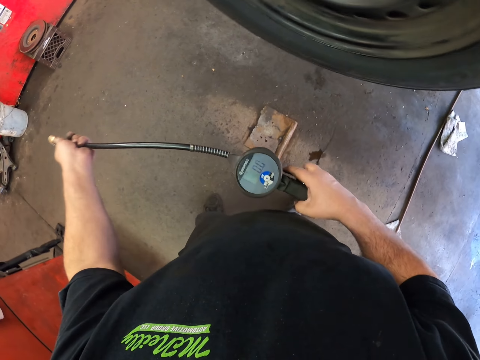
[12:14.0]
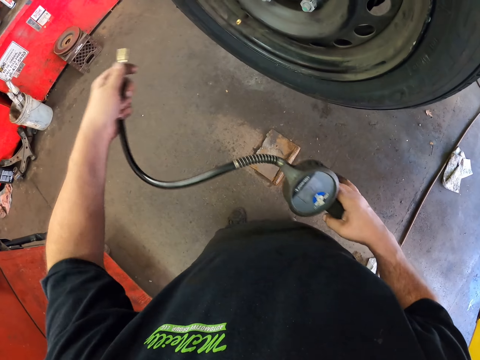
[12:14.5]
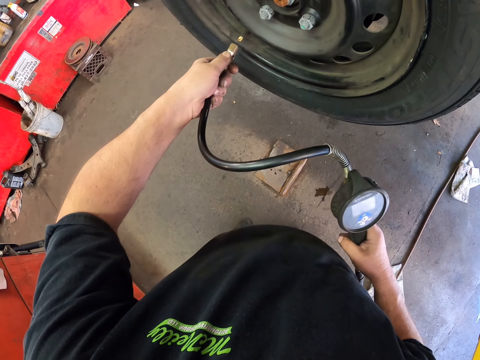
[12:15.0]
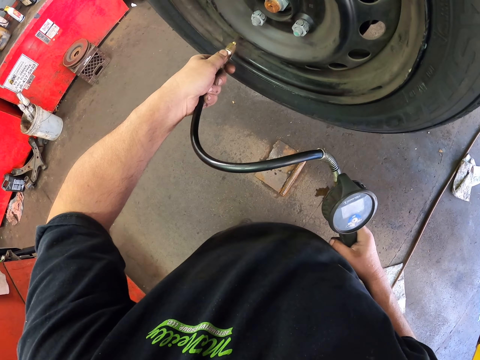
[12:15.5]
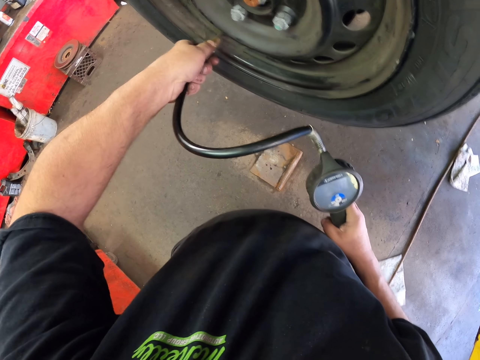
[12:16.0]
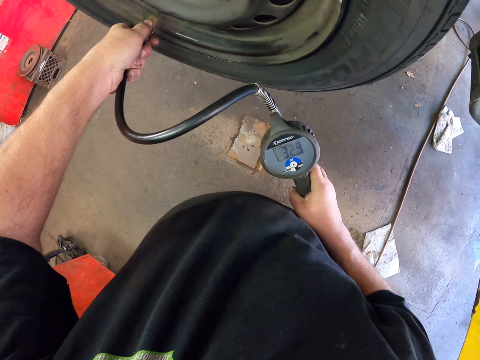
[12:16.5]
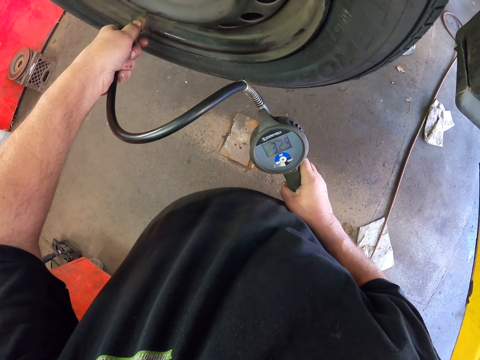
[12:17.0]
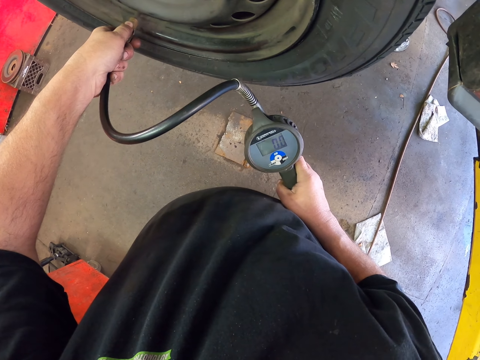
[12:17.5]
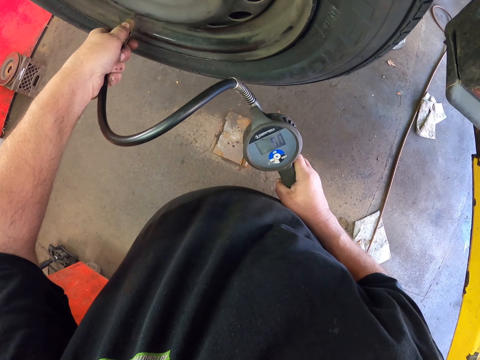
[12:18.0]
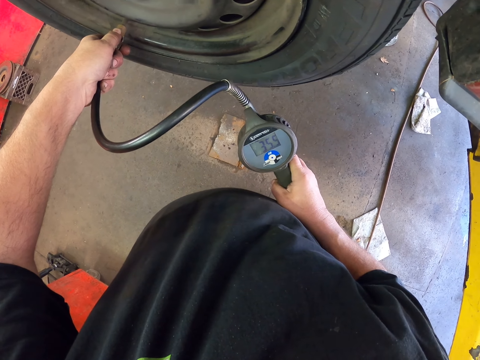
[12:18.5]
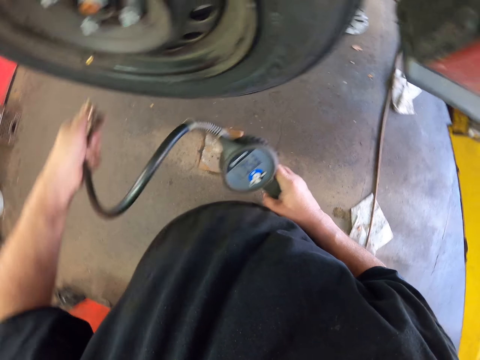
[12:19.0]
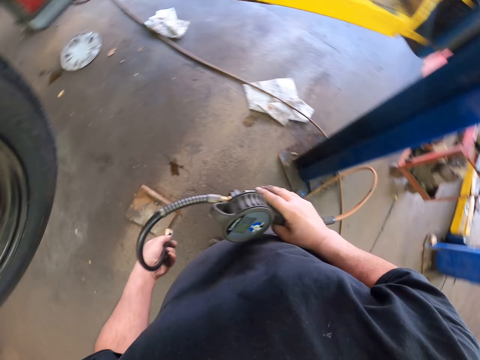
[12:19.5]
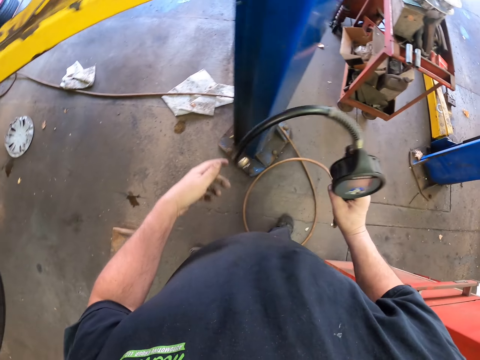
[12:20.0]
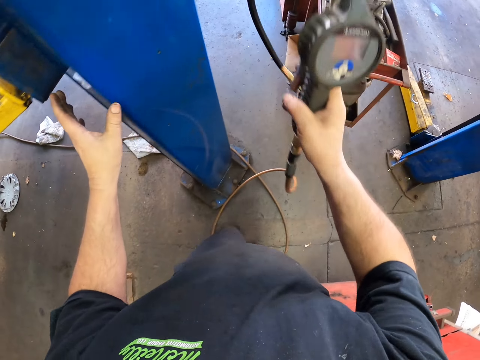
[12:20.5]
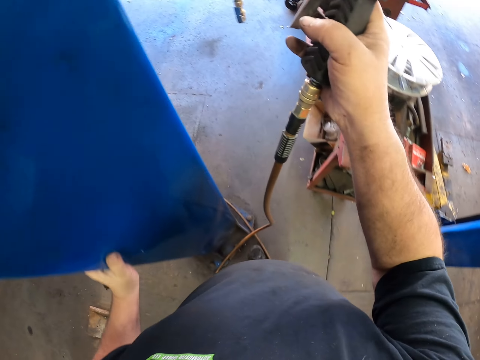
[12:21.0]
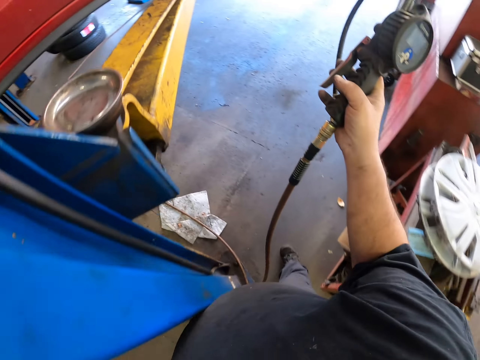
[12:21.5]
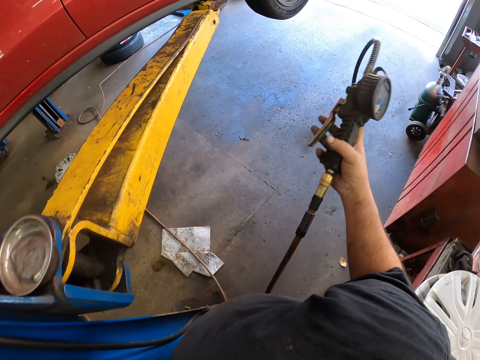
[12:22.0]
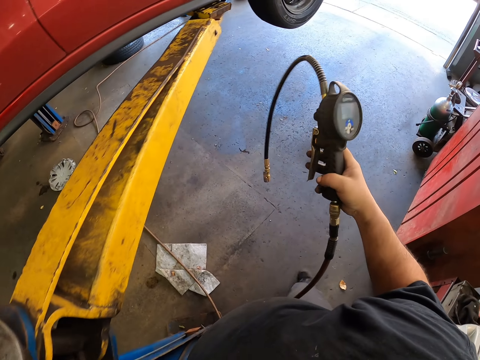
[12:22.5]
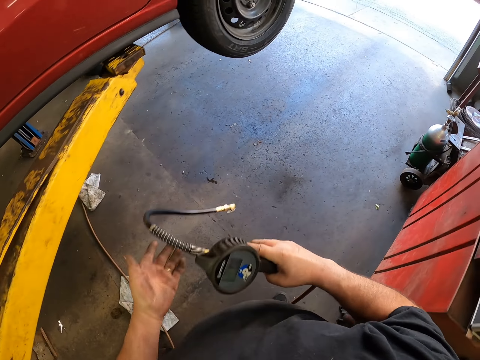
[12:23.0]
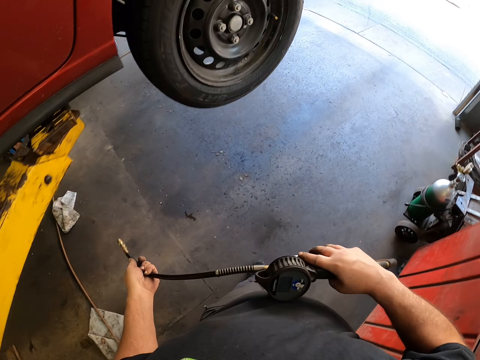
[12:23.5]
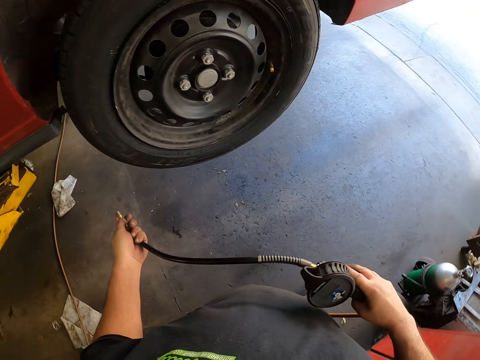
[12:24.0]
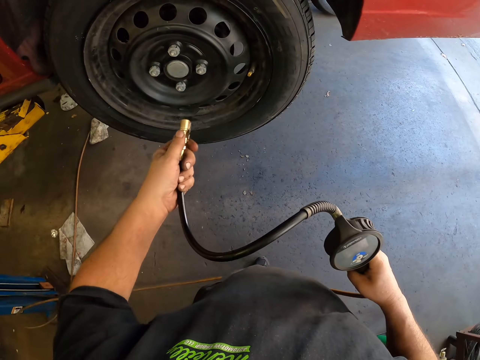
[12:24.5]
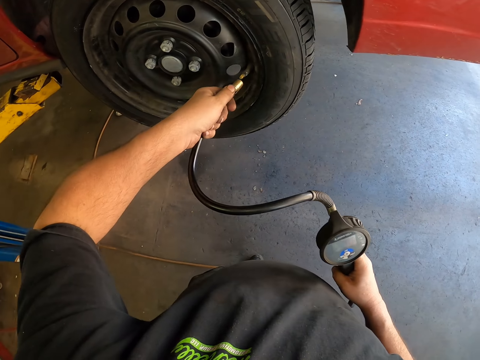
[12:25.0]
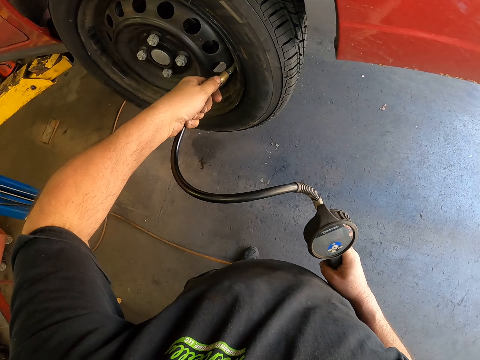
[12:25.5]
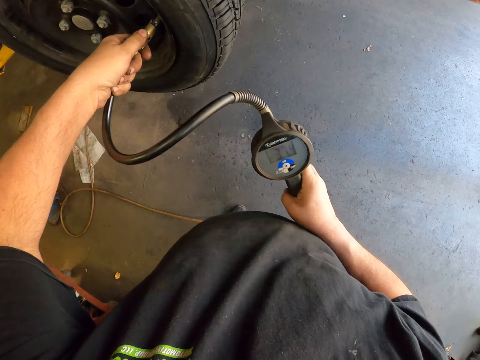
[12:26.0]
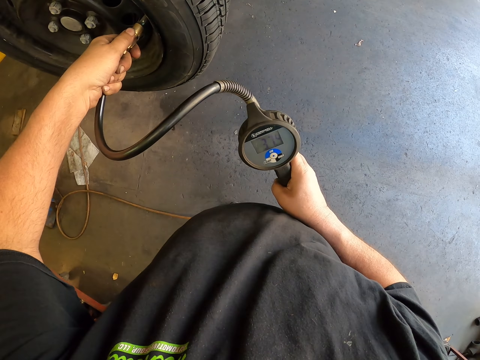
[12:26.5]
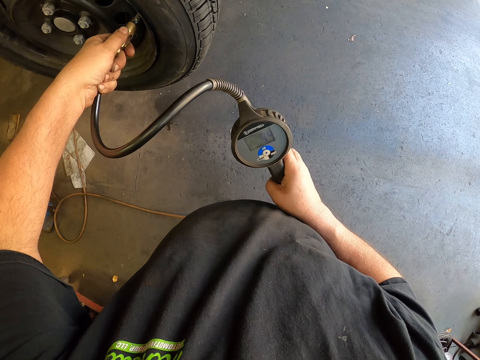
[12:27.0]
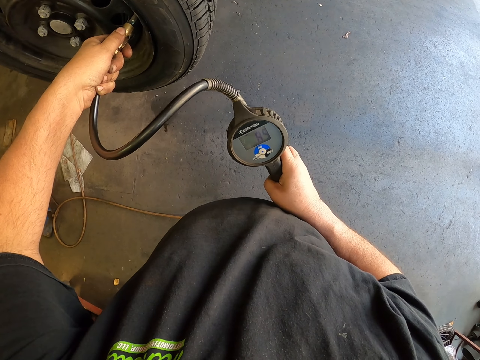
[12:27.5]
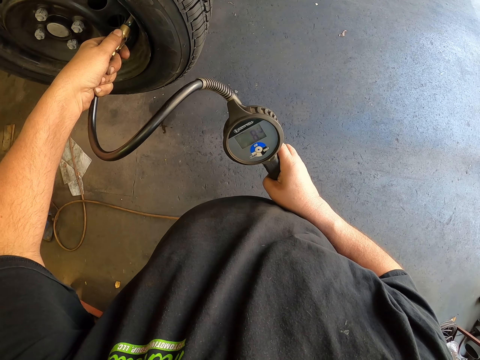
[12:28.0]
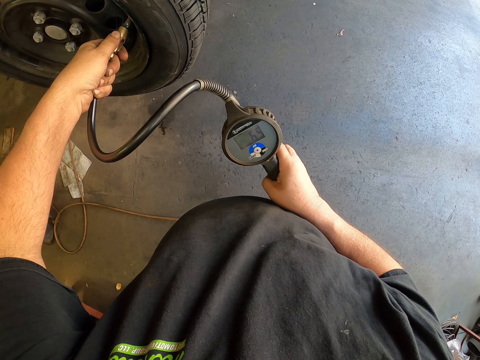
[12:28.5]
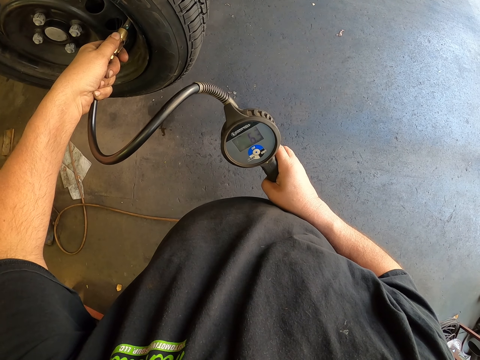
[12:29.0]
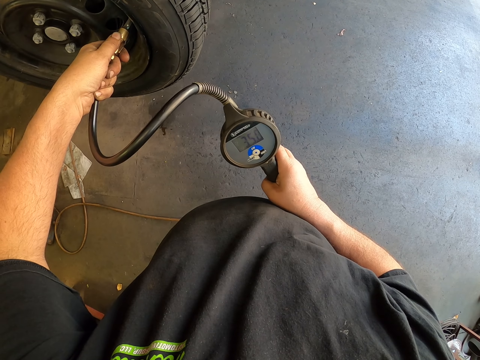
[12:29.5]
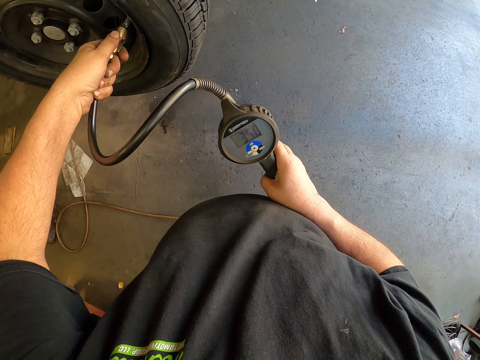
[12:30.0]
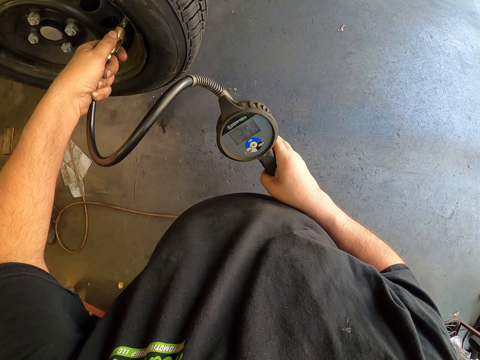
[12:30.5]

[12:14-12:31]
The camera wearer fixes the tire inflator gun with pressure gauge or tire pressure on the tire. They add pressure to the tire. They remove the tire pressure from the tire. They walk around the working area carrying the tire pressure along. They fix the tire inflator gun with pressure gauge on the tire. They add pressure to the tire.

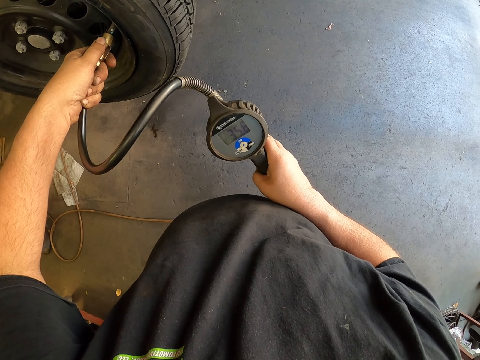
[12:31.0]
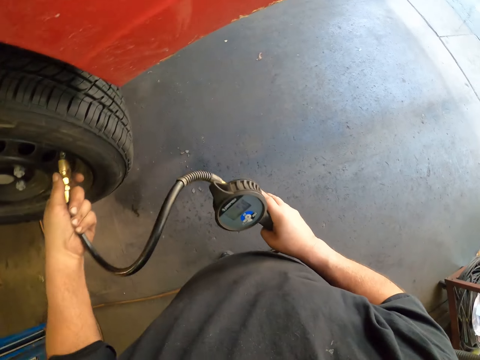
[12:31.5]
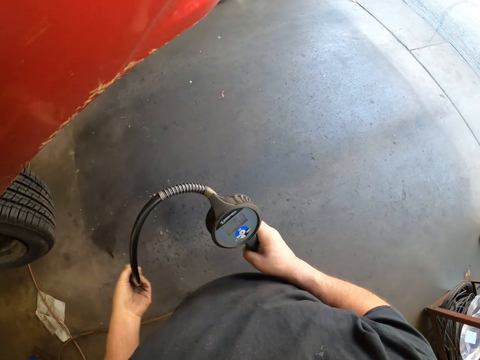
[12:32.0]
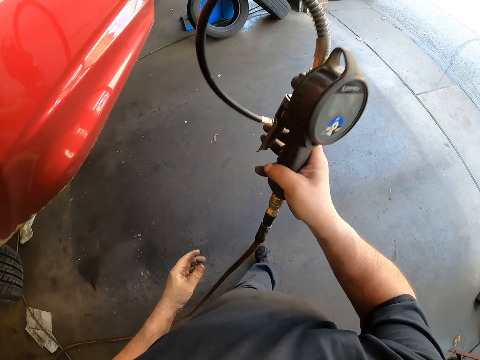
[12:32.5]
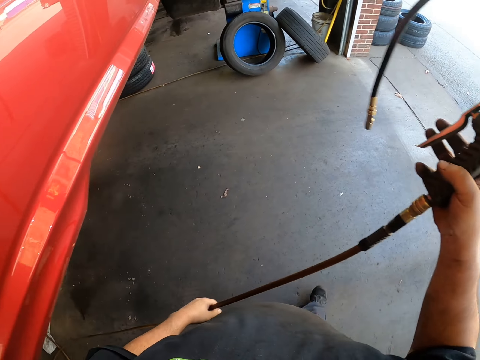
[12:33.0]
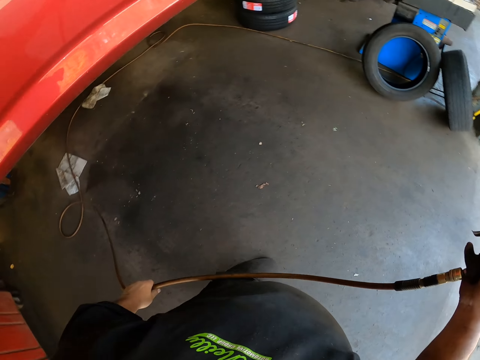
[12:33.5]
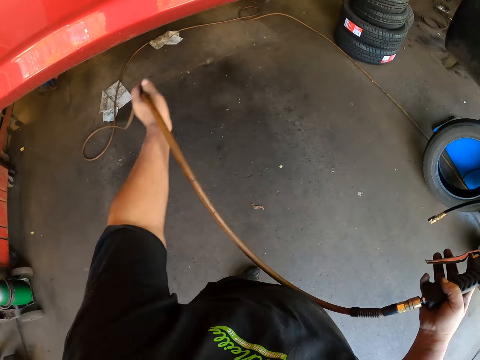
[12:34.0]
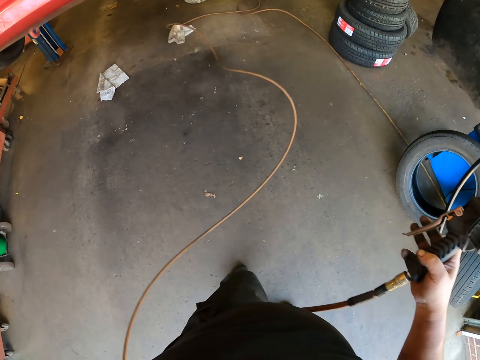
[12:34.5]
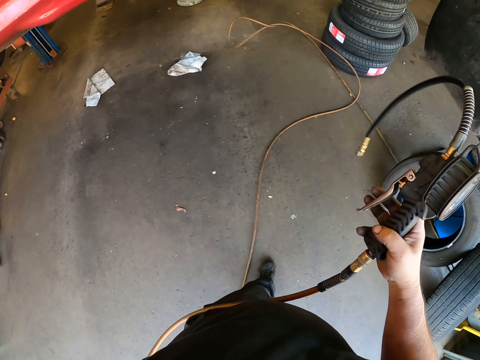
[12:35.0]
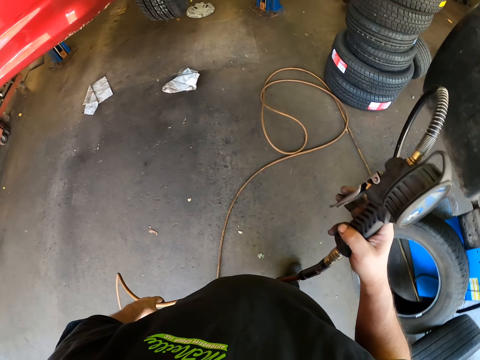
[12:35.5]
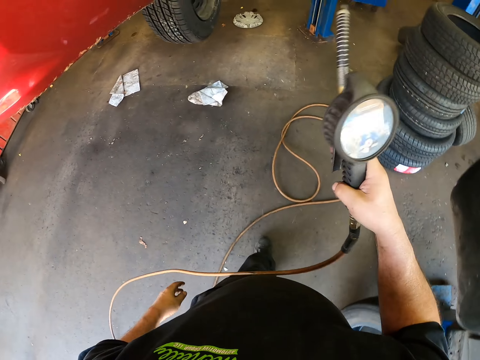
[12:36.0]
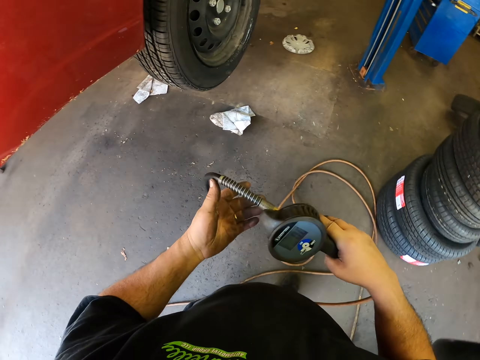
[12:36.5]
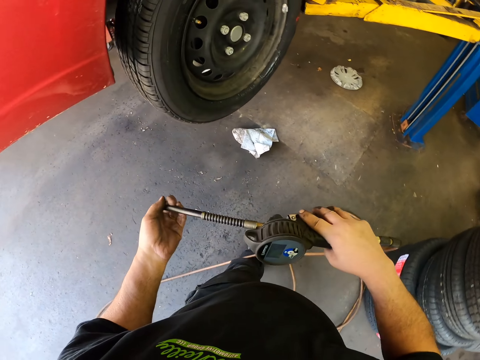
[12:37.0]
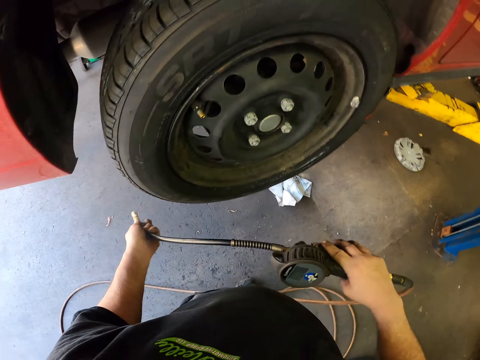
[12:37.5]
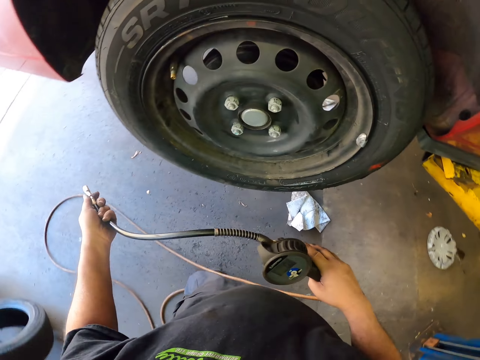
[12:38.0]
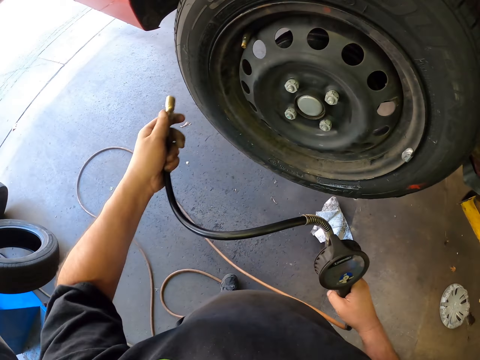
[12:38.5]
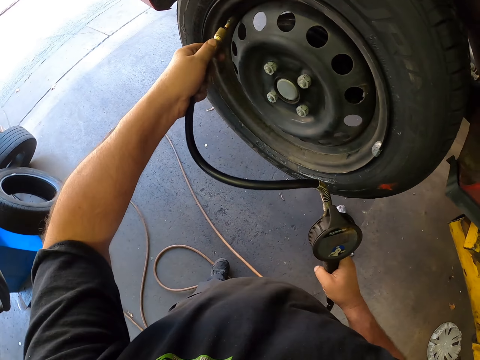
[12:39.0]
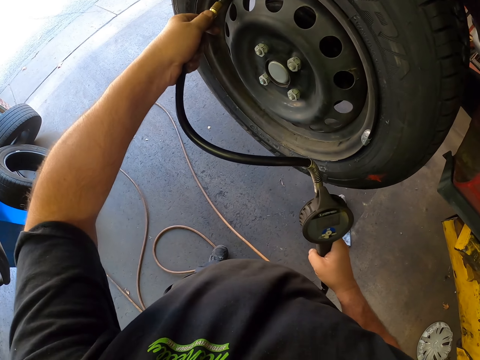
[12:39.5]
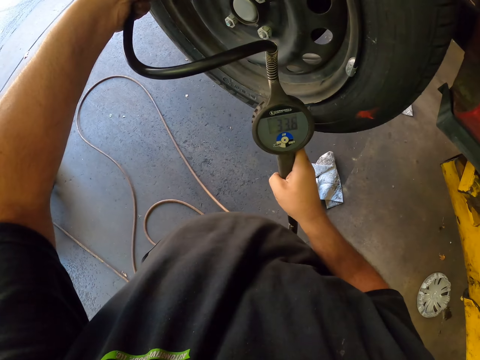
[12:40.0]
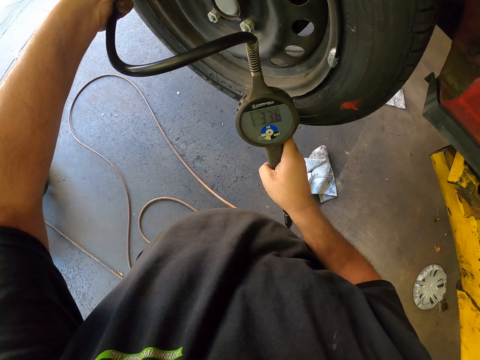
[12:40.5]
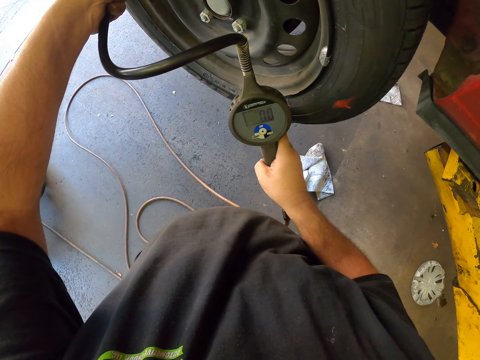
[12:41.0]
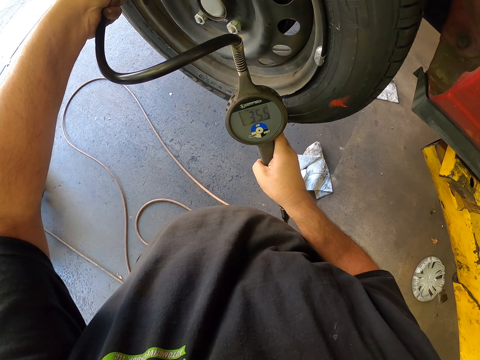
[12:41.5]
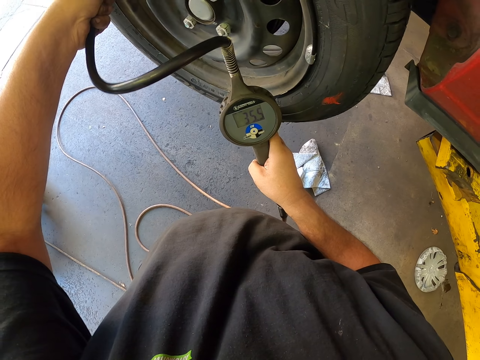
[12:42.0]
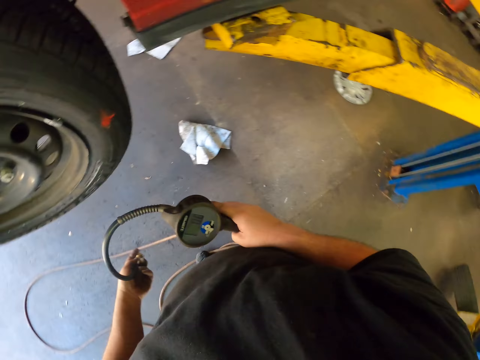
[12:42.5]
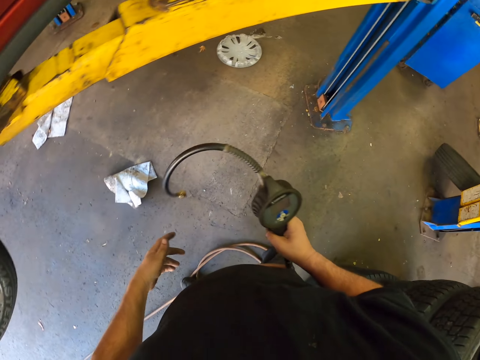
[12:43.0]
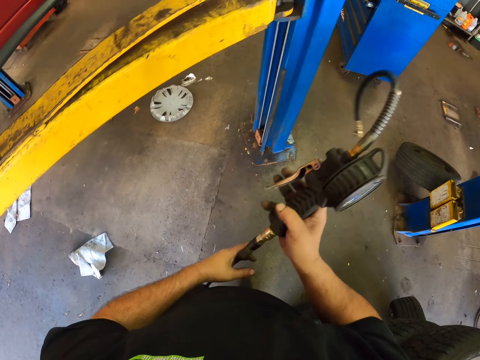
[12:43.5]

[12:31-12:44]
The camera wearer removes the tire pressure from the tire. They walk around the working area carrying the tire pressure along. They fix the tire inflator gun with pressure gauge on the tire. They add pressure to the tire. They remove the tire pressure from the tire. They walk around the working area carrying the tire pressure along.
